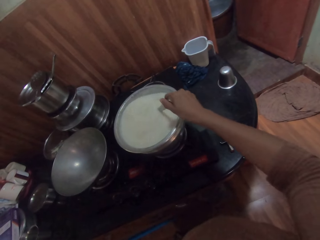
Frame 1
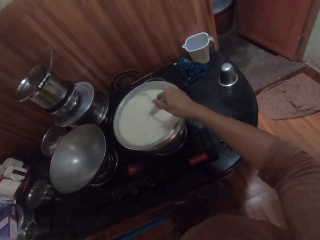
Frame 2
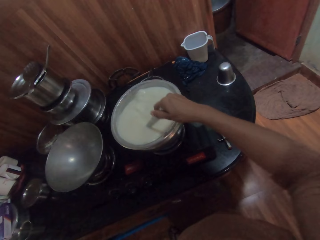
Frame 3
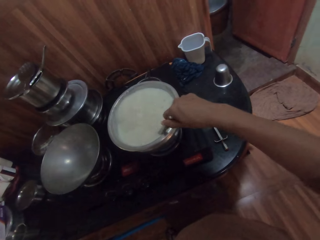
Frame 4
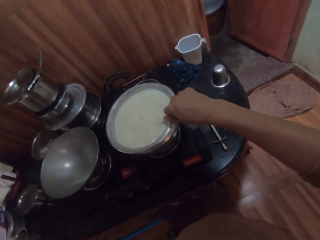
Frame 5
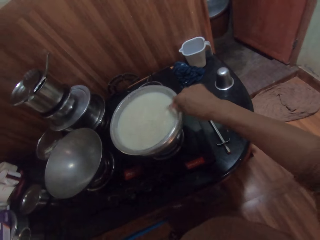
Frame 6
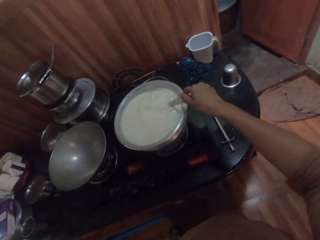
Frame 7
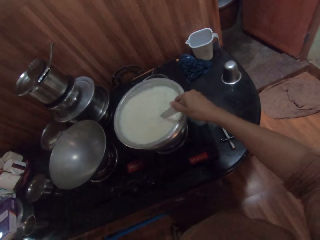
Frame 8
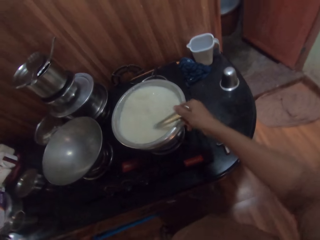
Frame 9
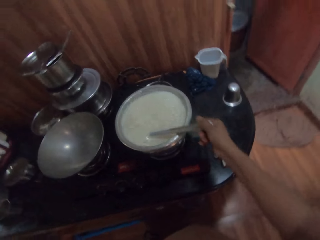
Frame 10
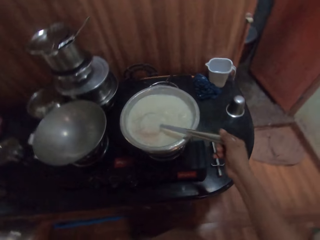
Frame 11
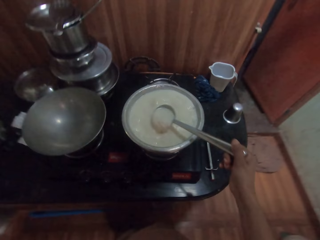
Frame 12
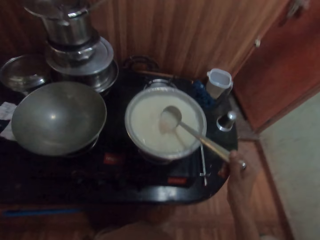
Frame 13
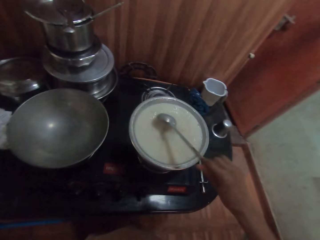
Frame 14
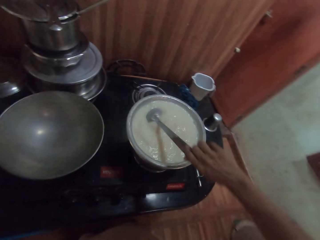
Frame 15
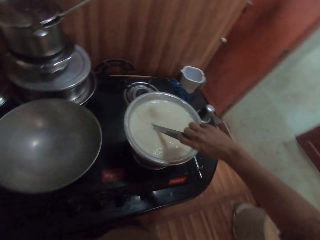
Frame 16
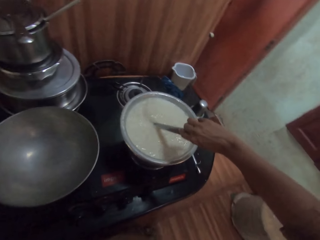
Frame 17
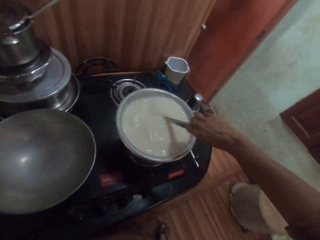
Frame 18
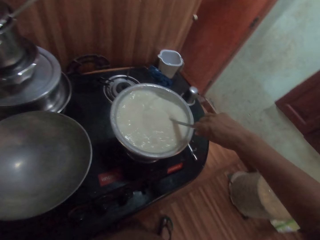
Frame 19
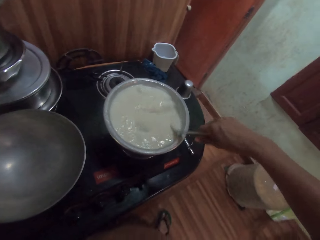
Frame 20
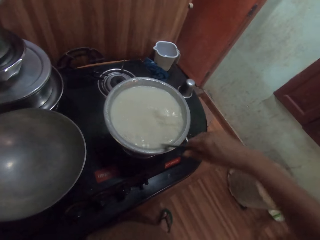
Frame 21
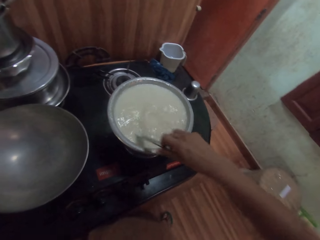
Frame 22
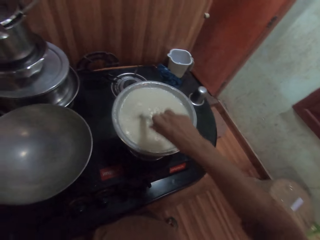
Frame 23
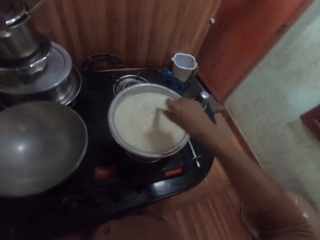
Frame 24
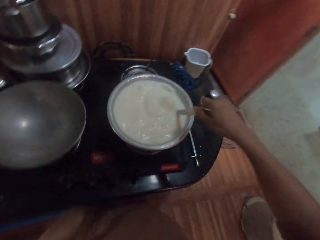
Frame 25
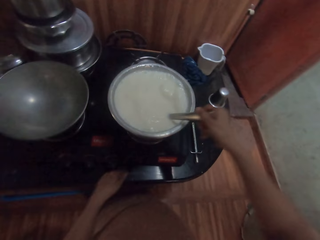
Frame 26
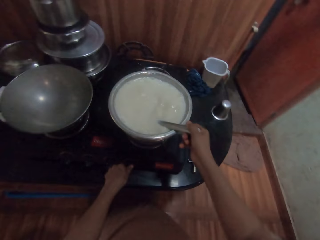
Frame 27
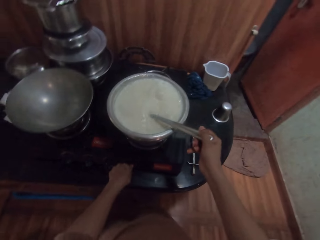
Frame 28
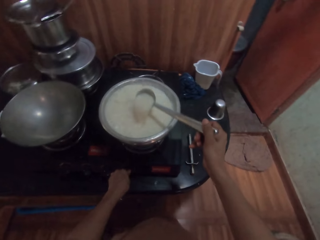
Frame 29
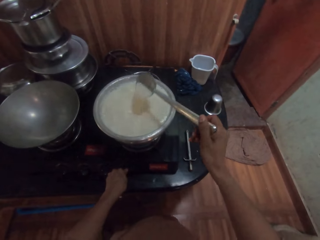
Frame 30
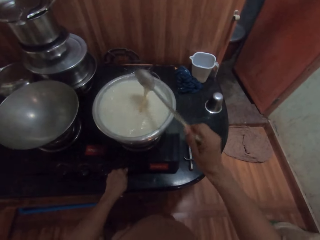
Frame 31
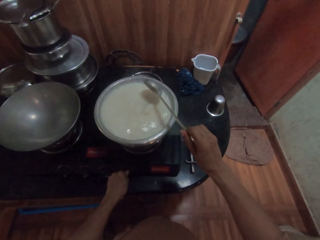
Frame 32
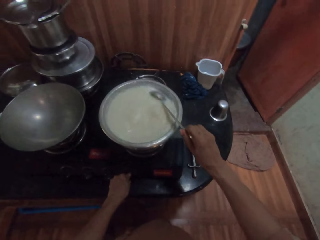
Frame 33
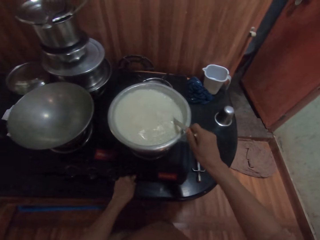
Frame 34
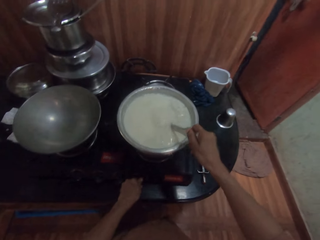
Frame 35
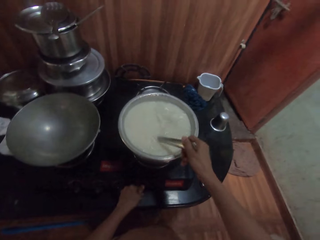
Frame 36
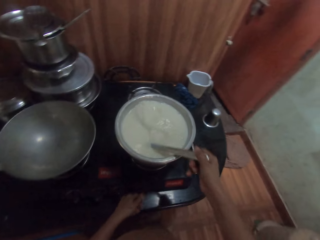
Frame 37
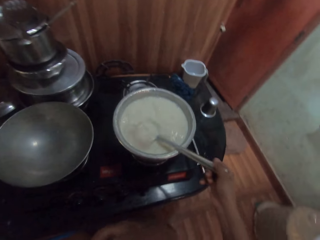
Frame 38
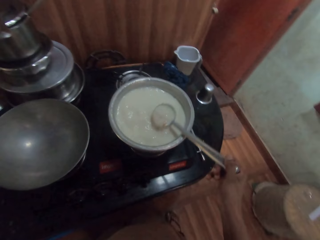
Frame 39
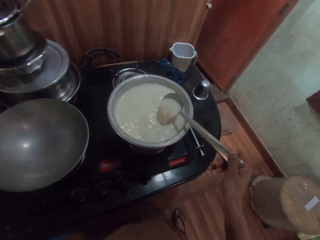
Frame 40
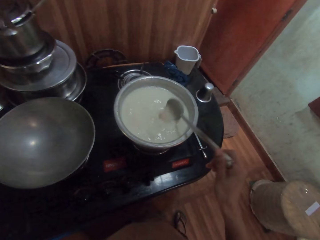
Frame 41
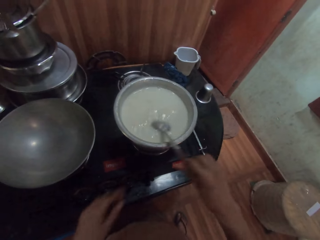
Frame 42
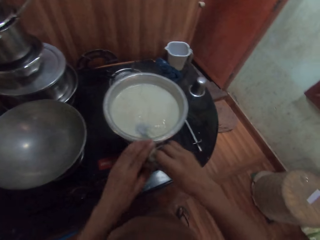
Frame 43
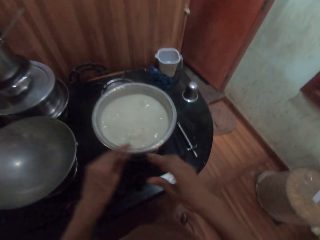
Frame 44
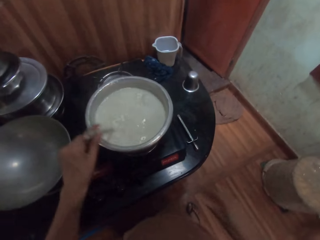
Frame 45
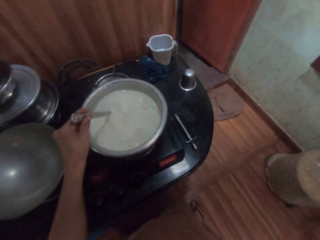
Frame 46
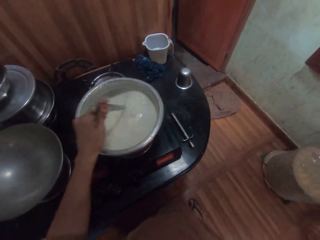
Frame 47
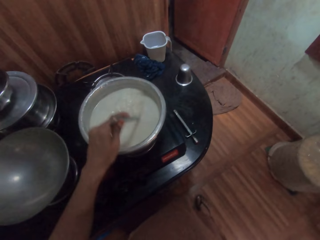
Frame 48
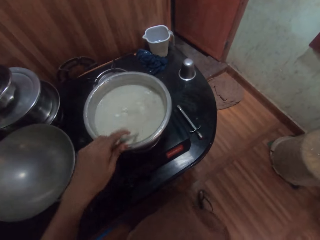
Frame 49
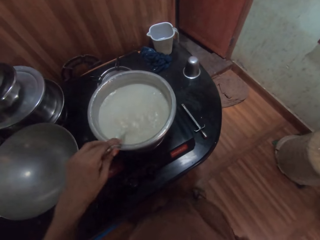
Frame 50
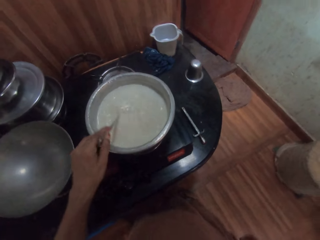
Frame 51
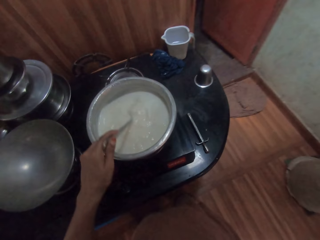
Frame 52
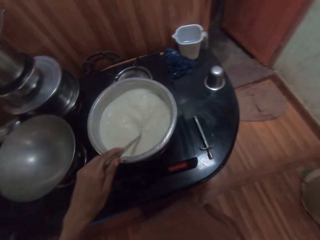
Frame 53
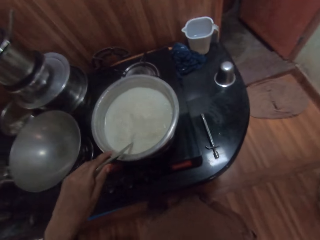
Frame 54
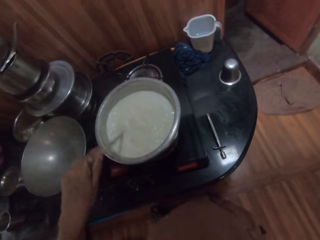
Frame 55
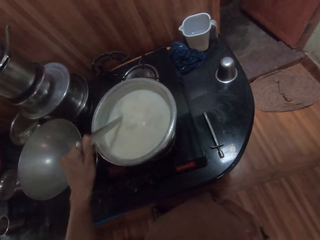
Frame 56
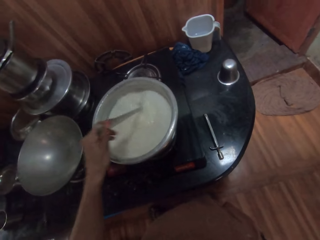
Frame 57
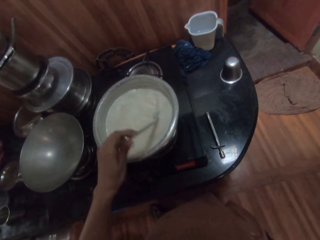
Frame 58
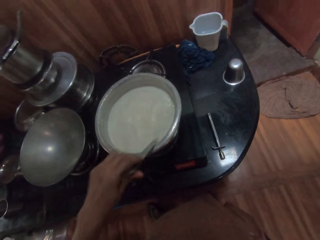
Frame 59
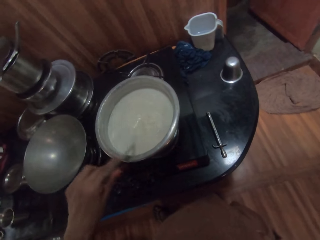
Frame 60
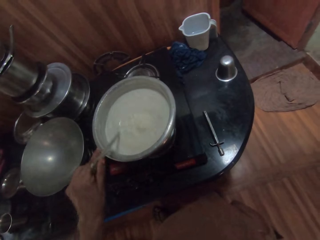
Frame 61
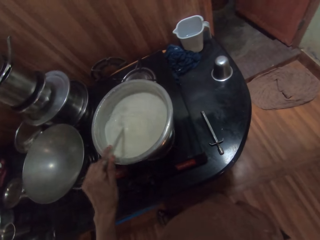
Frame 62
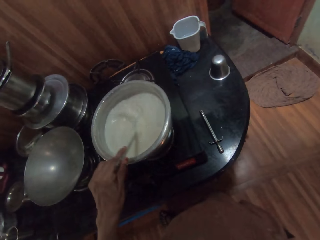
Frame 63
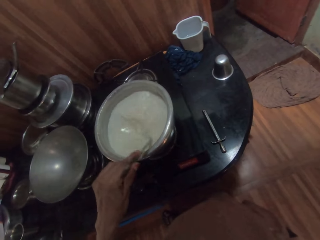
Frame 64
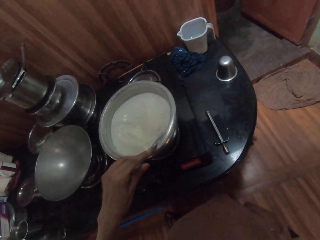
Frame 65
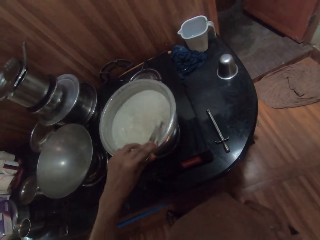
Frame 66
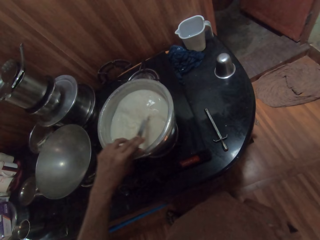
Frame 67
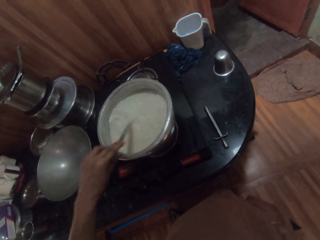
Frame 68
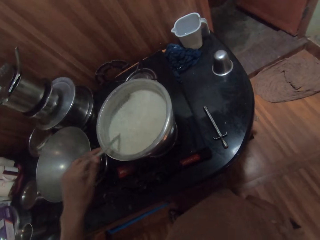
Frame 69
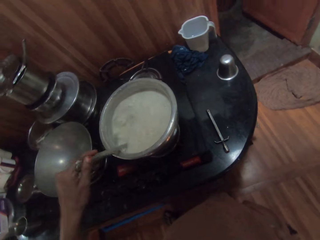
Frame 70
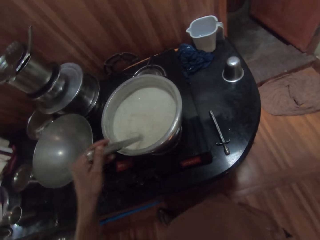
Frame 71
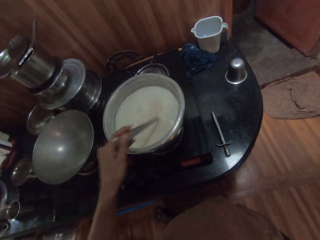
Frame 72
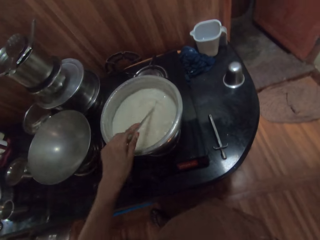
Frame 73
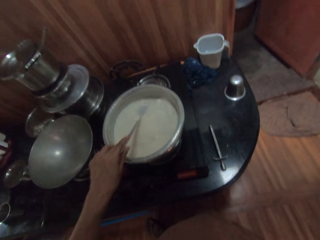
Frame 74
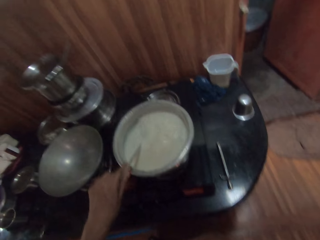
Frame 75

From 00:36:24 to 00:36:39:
The camera wearer holds the spoon. She mixes the food with the spoon. She turns the ignition of the gas cooker with her left hand. She holds the spoon. She passes the spoon from her right hand to her left hand. She stirs the cow milk in the pot on the gas cooker with the spoon in her left hand.

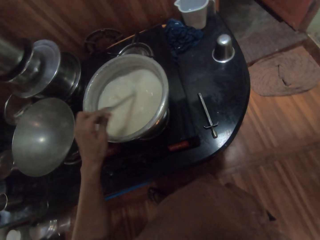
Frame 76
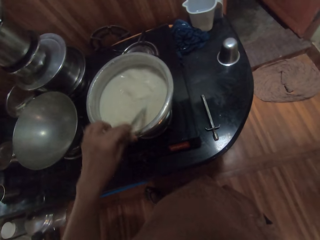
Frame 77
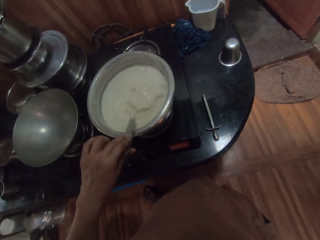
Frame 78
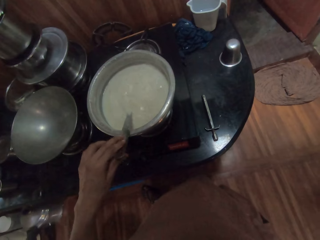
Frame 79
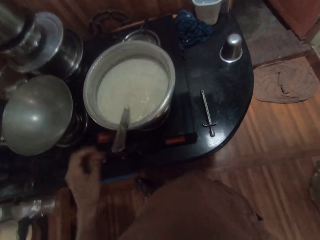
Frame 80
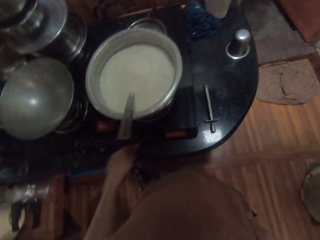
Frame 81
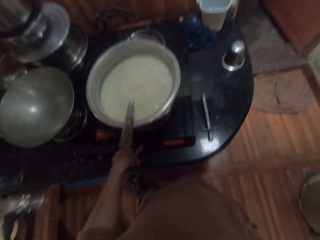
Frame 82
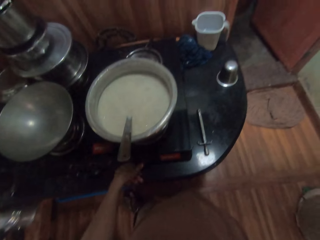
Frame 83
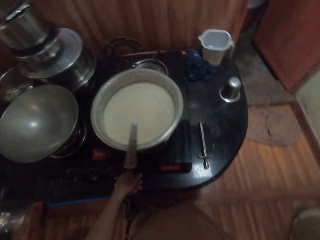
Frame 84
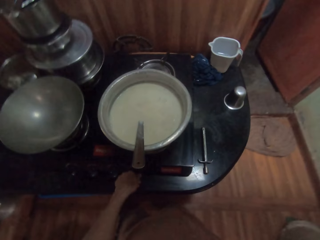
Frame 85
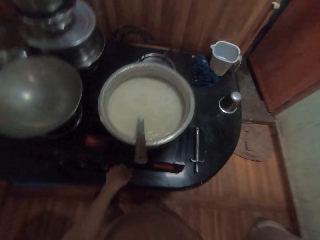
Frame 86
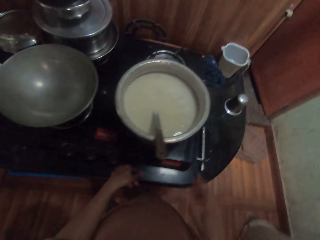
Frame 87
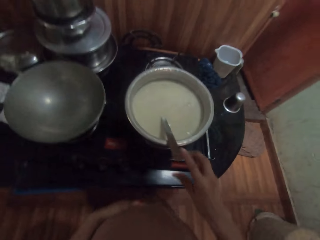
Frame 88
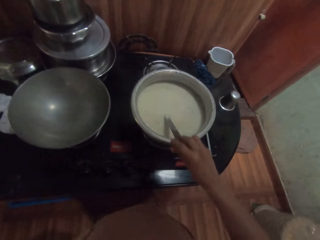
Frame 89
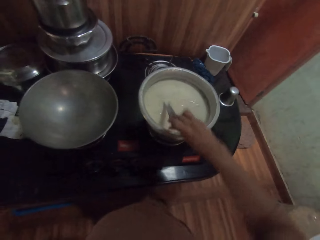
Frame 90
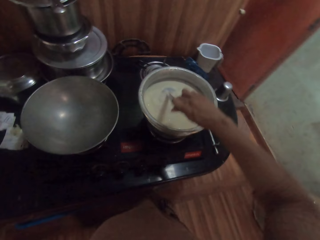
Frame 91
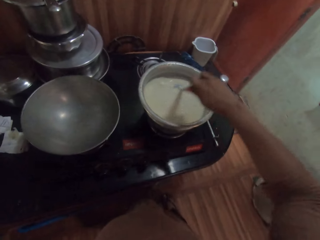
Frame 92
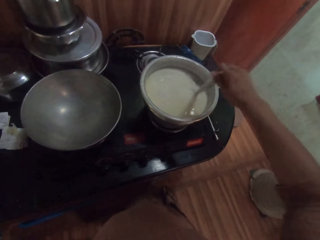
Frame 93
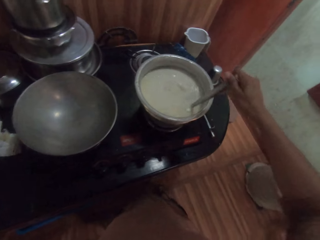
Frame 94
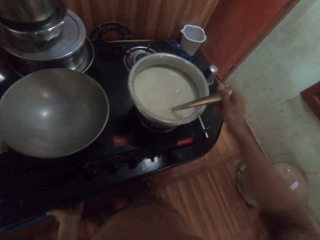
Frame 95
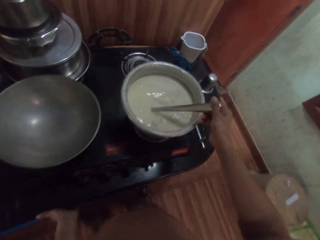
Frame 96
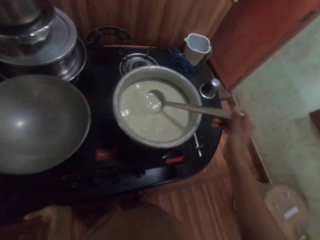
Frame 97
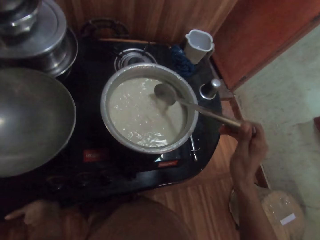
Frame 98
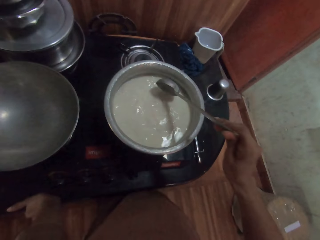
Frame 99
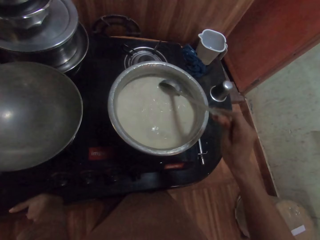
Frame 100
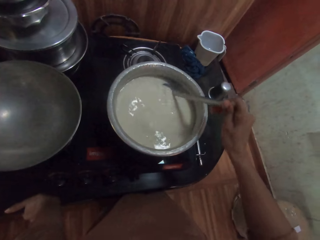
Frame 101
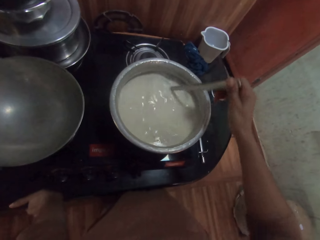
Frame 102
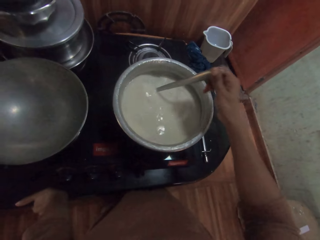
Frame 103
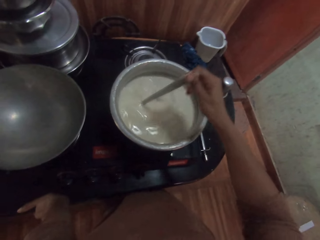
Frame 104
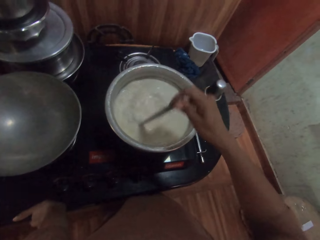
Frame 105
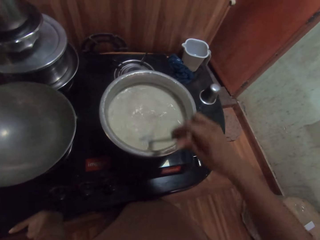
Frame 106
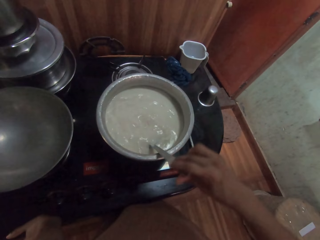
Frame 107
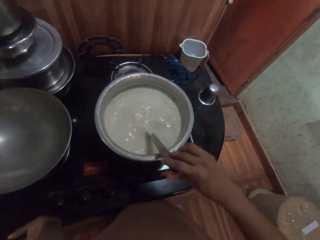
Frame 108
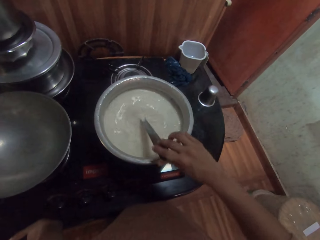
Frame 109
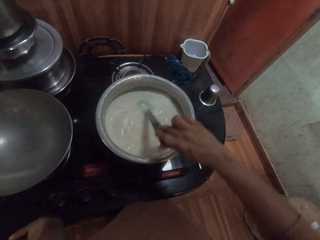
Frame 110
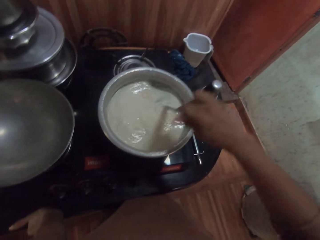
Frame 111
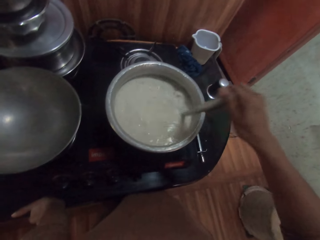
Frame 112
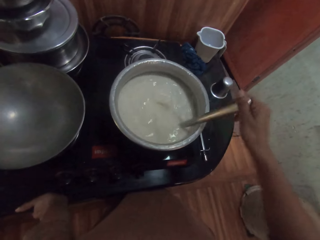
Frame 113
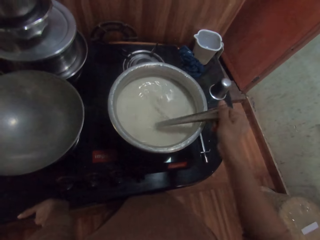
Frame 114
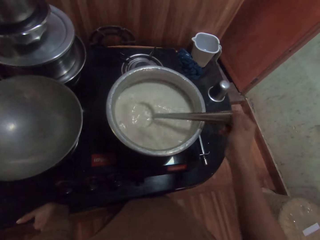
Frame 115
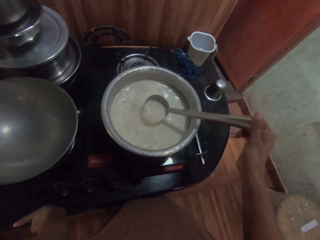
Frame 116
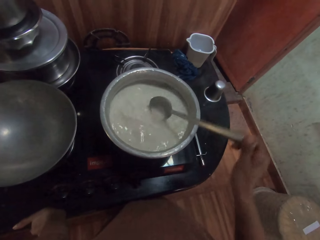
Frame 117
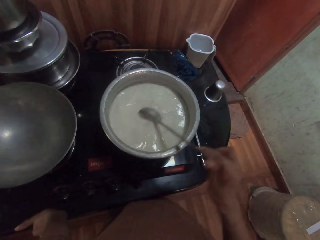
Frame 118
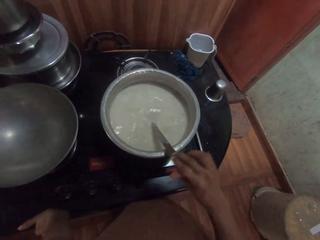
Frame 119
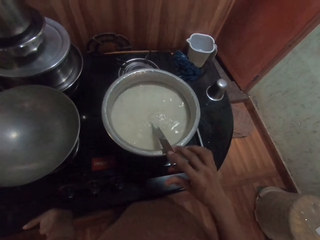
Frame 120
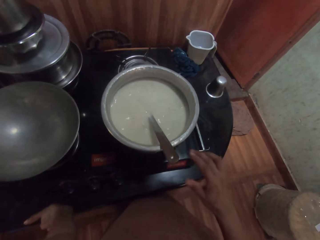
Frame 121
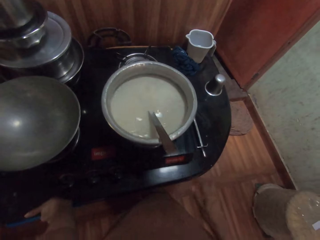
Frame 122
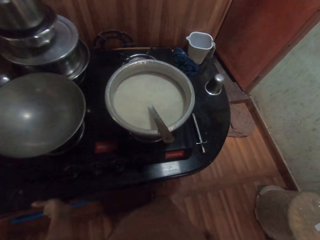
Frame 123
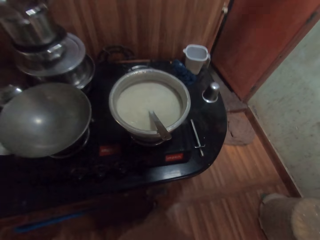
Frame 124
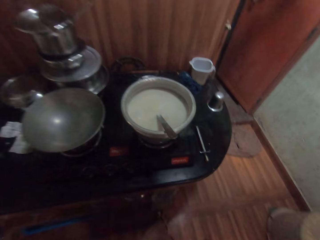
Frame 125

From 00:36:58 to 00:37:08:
The camera wearer turns the ignition of the gas cooker with her left hand. She stirs the cow milk in the pot on the gas cooker with the spoon in her right hand. She places her left hand on the glass panel of the gas cooker. She places the spoon in her right hand in the pot on the gas cooker.
